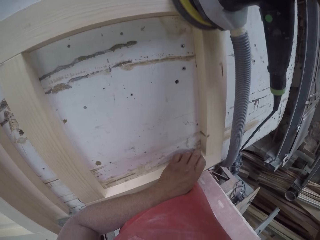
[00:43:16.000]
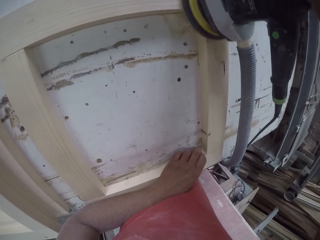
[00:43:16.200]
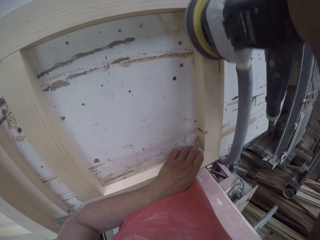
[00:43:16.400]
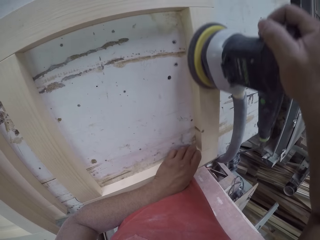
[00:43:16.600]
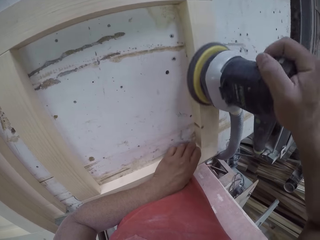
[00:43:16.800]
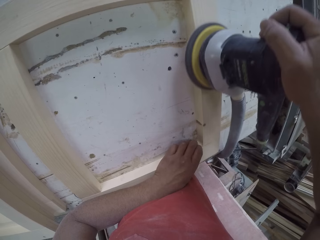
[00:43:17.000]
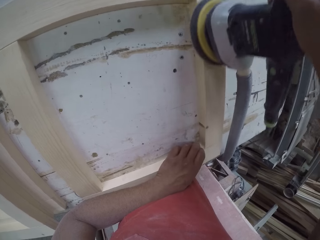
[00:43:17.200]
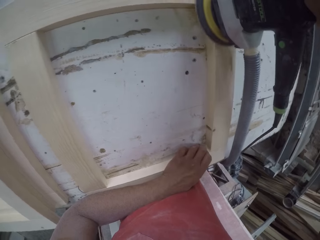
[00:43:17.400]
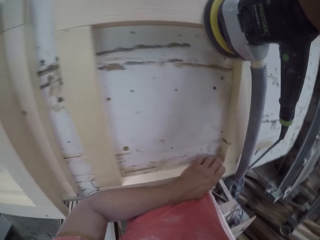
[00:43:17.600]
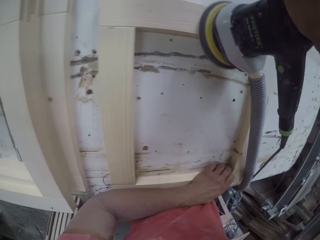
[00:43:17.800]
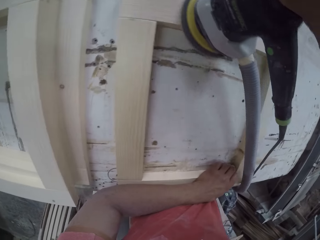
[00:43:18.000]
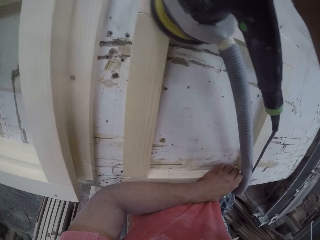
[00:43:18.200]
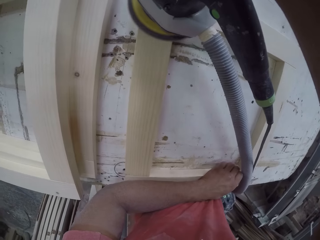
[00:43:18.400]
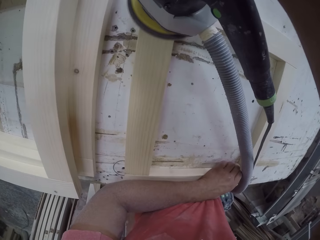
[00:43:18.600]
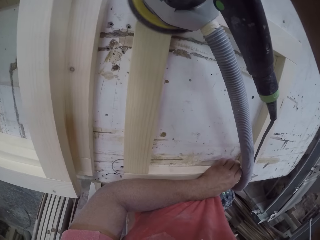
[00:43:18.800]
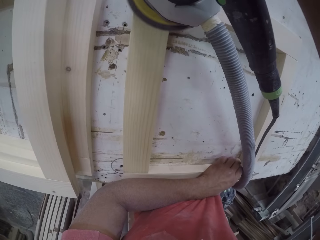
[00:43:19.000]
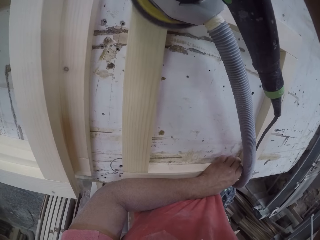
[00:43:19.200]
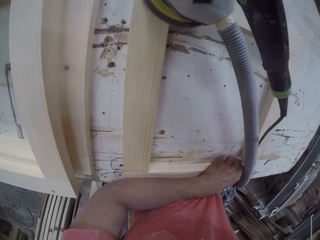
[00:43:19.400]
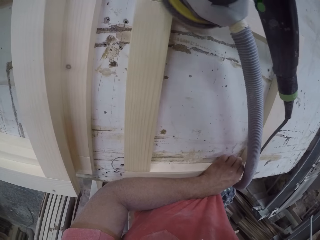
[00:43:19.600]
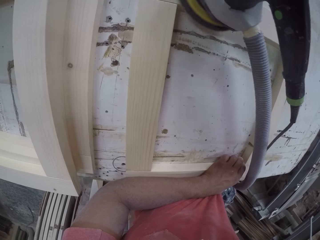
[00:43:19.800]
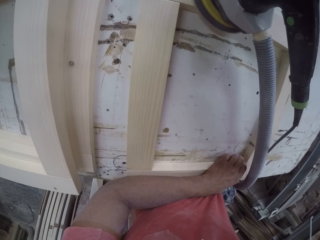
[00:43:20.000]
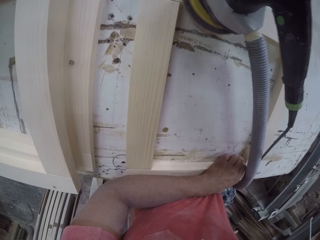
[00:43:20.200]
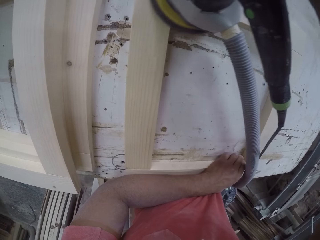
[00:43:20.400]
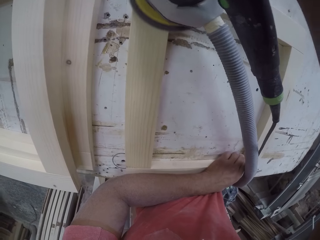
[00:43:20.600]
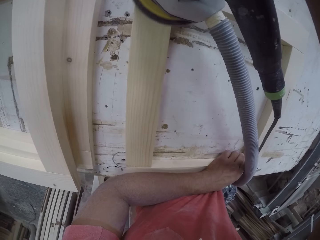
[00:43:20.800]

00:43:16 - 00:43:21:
The camera wearer smoothens the wood.

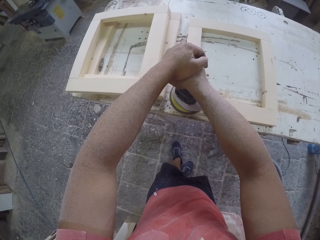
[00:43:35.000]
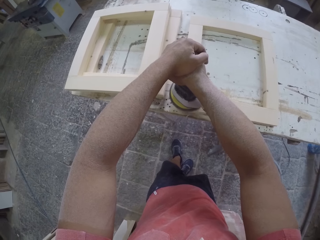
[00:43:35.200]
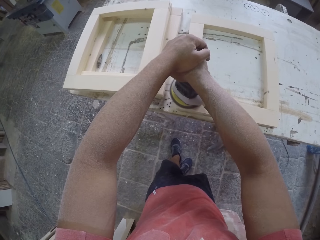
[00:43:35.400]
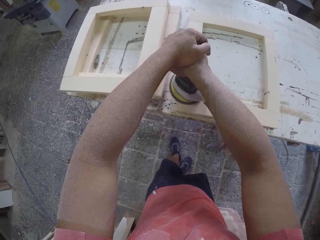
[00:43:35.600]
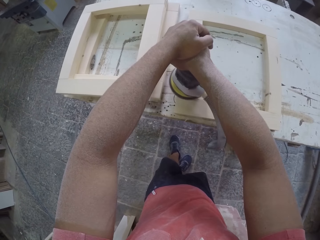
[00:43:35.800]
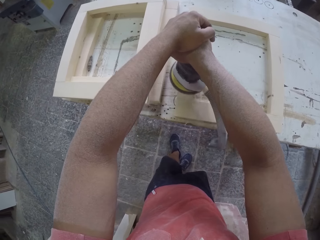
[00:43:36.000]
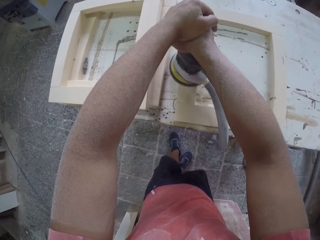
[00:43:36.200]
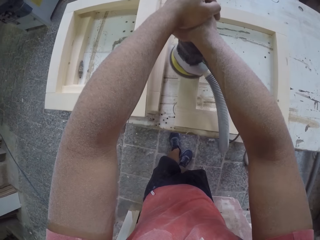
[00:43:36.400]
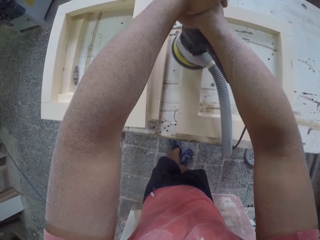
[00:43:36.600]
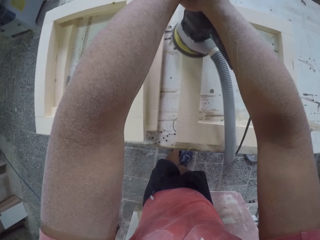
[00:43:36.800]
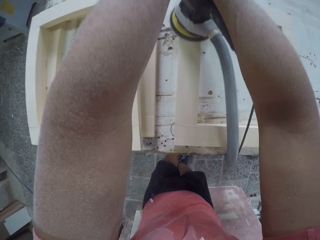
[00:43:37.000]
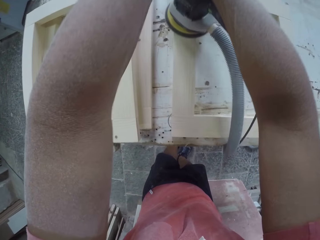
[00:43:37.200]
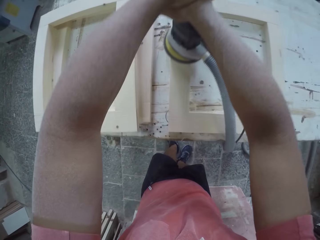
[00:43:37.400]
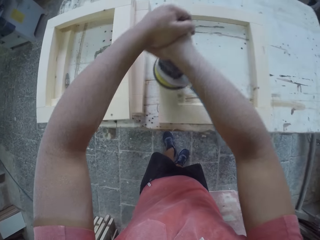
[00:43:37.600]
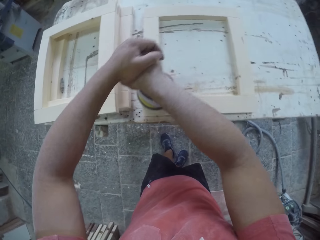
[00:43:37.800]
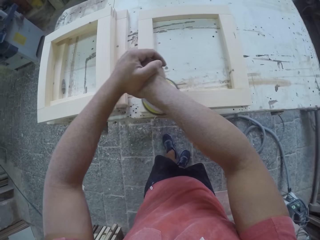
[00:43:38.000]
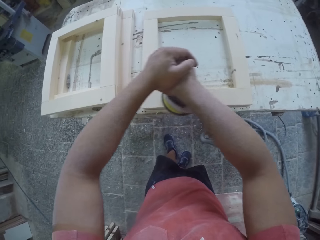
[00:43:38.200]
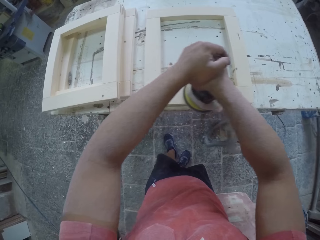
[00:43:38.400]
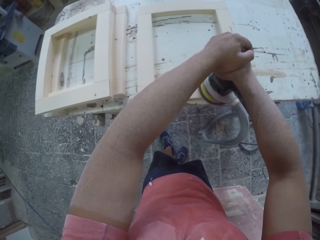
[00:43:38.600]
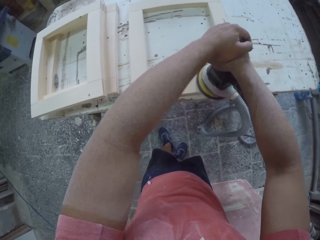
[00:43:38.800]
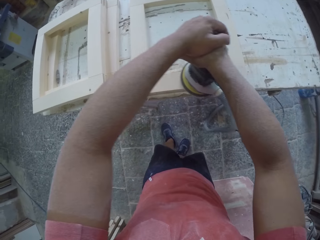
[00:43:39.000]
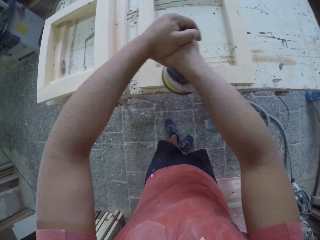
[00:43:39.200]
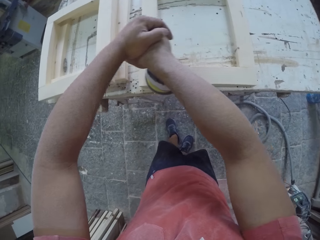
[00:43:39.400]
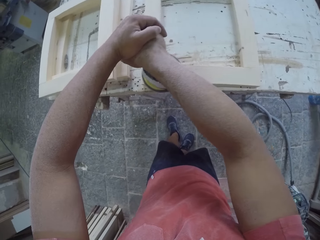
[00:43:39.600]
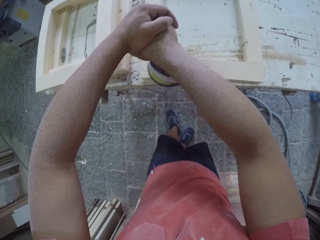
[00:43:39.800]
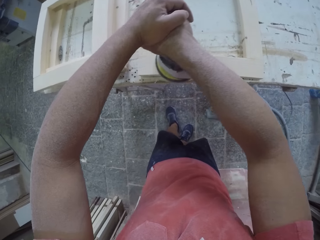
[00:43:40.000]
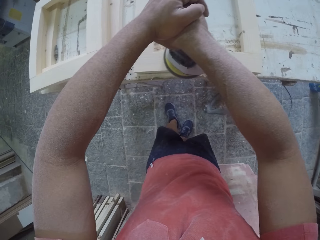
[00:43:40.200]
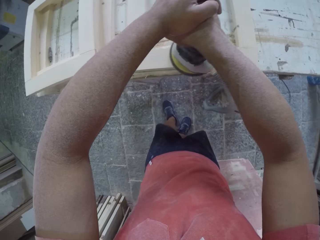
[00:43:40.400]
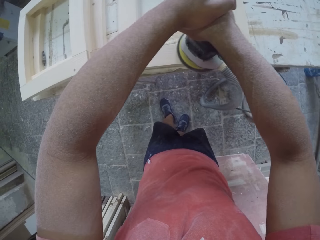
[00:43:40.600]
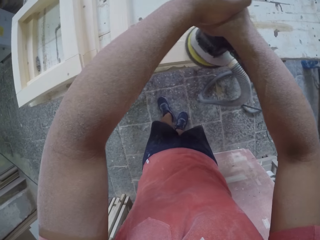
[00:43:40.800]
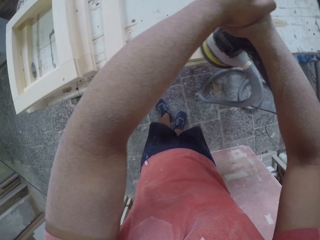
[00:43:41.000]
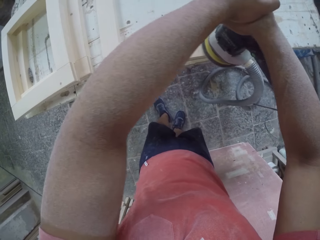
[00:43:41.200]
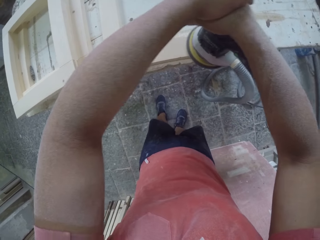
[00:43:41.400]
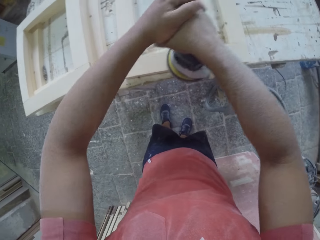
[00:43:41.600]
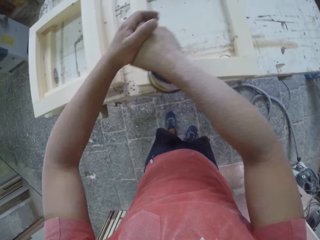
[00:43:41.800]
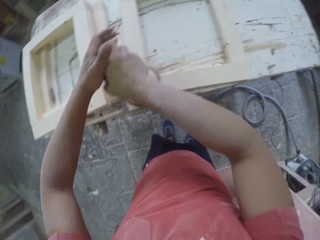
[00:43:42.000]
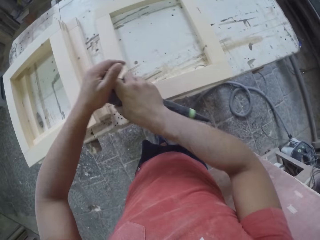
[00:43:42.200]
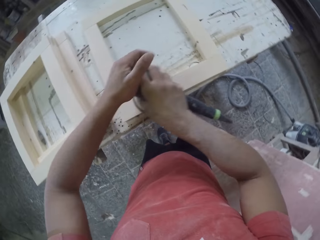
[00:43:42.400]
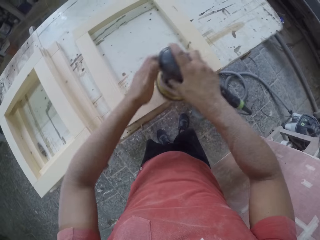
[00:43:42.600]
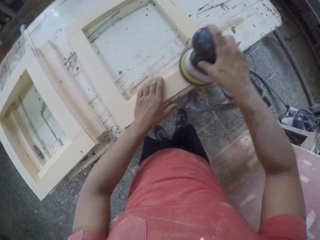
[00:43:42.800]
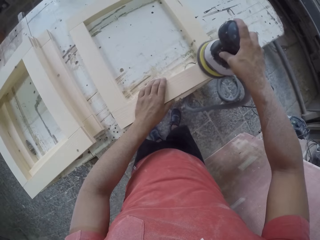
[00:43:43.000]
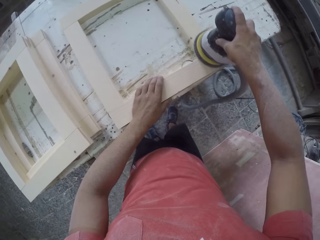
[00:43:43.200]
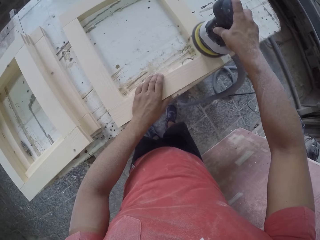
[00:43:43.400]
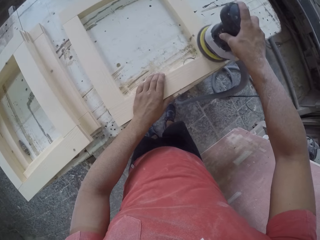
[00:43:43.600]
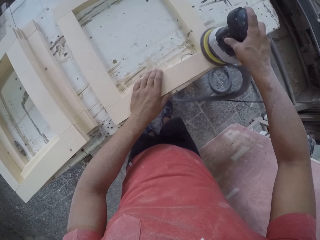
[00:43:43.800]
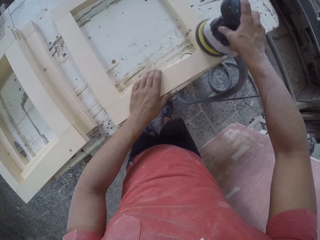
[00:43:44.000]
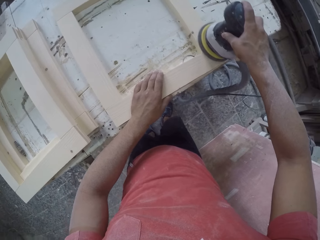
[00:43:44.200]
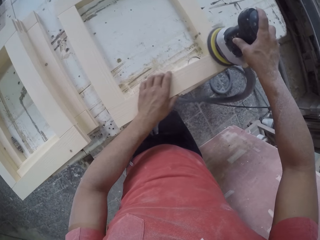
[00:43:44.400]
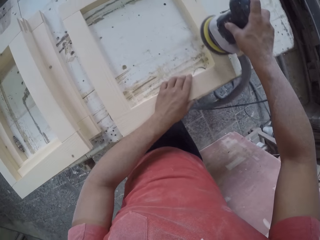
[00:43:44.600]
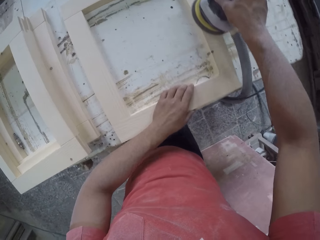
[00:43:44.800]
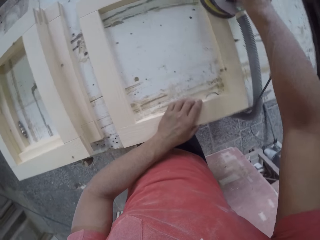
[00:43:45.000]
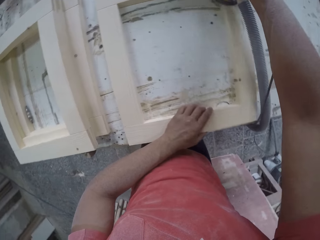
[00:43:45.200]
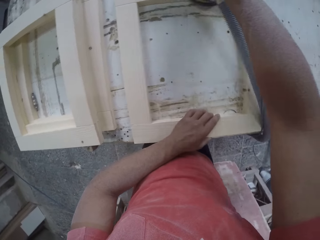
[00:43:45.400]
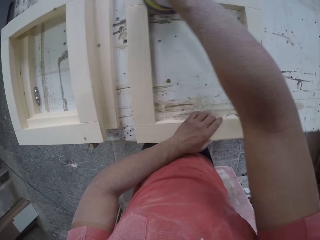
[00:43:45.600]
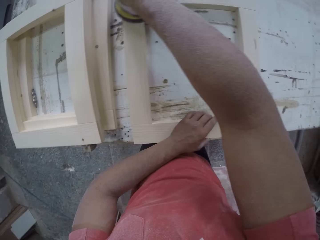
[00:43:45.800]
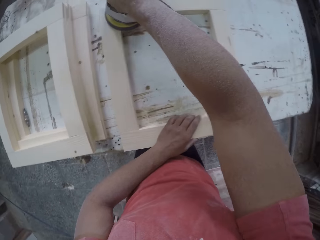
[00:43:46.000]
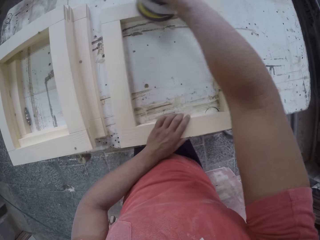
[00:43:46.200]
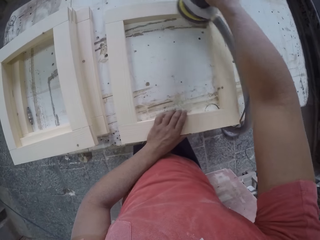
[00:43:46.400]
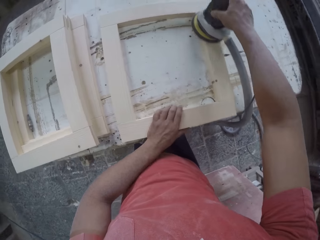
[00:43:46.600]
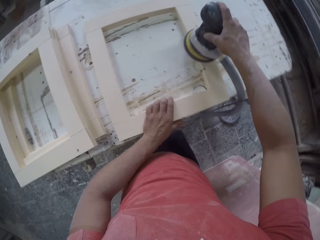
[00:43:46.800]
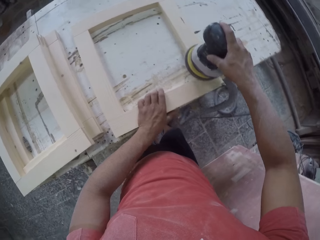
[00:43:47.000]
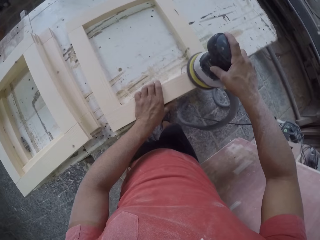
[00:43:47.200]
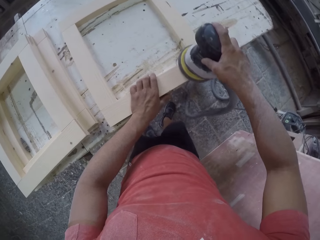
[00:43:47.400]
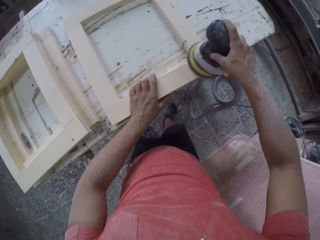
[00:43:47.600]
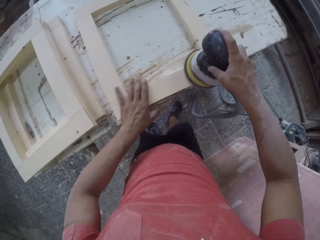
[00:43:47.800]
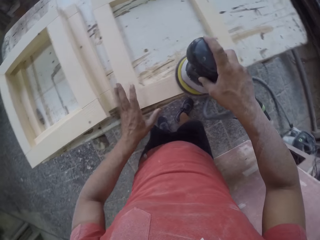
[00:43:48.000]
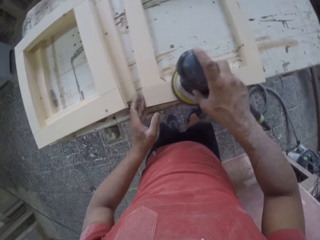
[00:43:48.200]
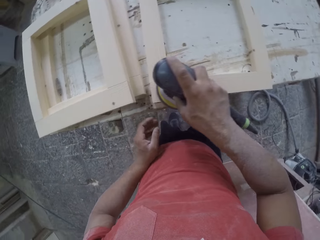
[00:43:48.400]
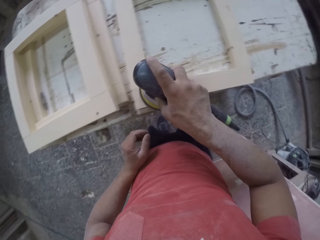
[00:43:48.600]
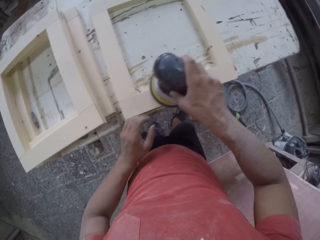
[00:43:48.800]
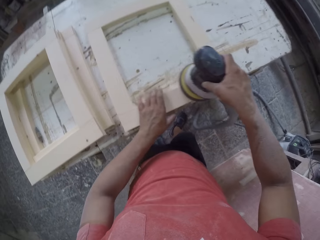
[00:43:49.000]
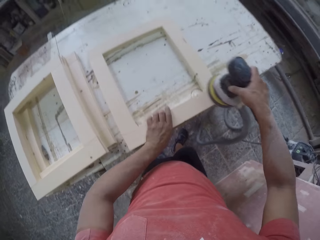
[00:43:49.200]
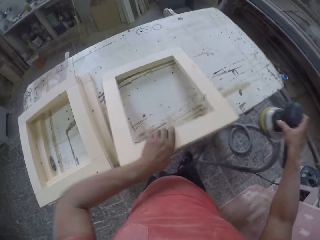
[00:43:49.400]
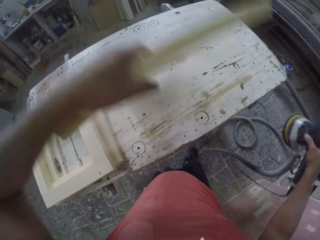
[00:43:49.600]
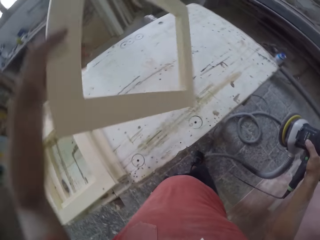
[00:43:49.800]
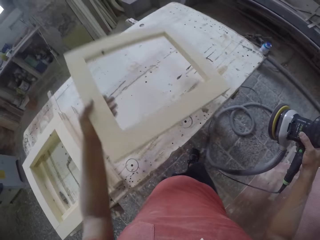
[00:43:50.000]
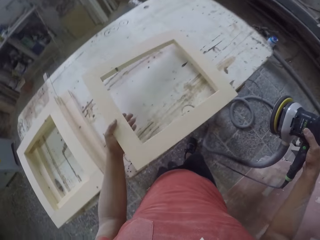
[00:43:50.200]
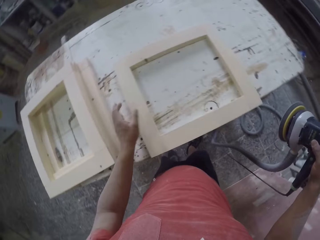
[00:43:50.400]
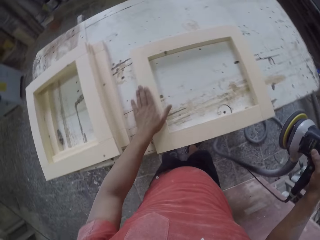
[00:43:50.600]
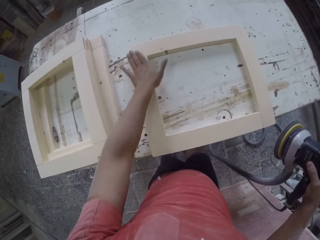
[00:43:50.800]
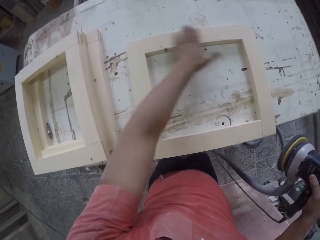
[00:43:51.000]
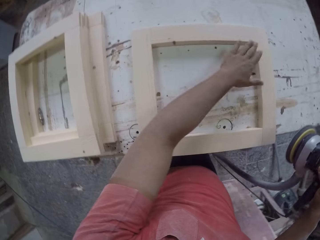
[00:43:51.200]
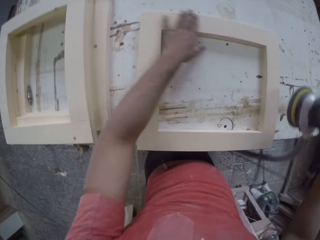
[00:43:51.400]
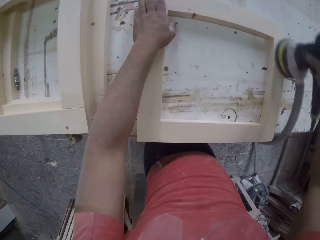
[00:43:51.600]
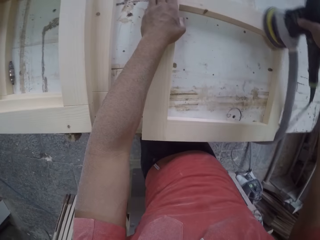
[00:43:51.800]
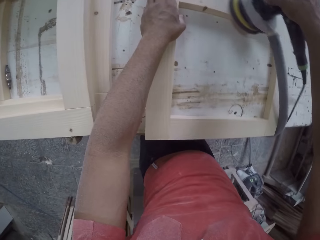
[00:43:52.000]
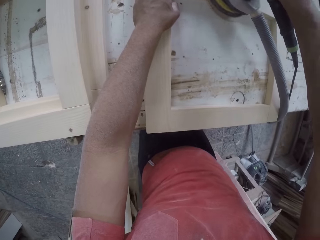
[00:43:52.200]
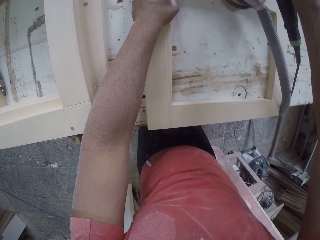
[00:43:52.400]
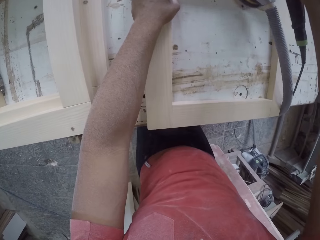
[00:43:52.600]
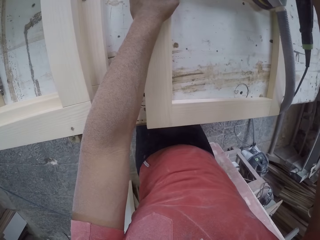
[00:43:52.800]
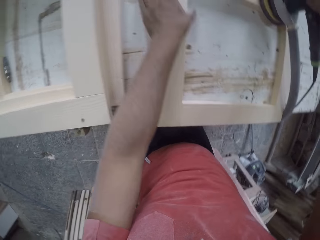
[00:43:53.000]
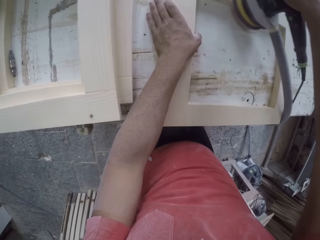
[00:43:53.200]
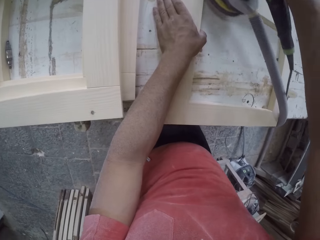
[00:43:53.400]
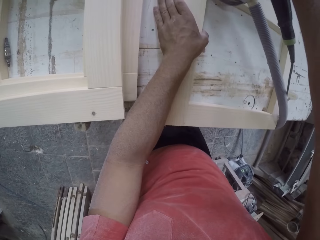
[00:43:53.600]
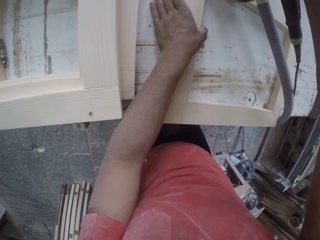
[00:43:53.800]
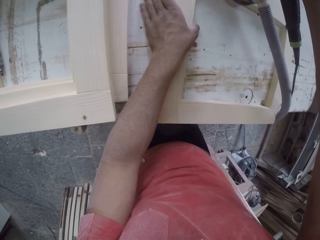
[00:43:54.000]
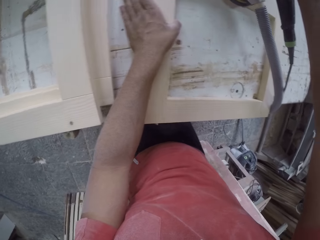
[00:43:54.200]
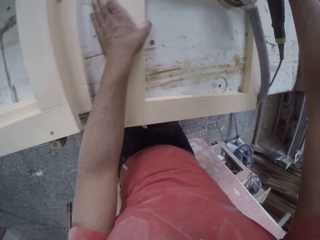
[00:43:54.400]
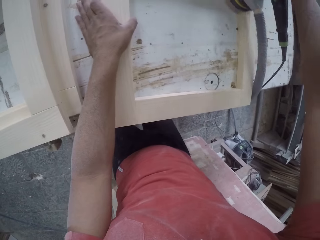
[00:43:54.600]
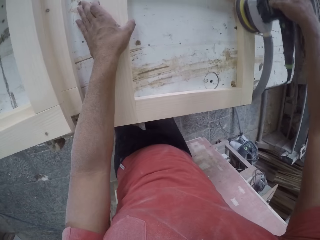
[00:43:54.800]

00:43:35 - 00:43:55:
The camera wearer touches the random orbital with both hands. They smoothen the wood. They turn the wood. They smoothen the wood.
